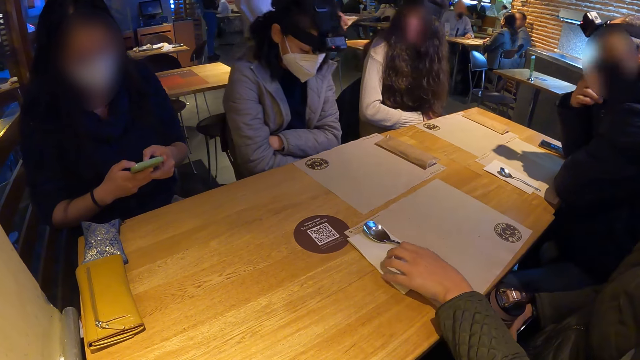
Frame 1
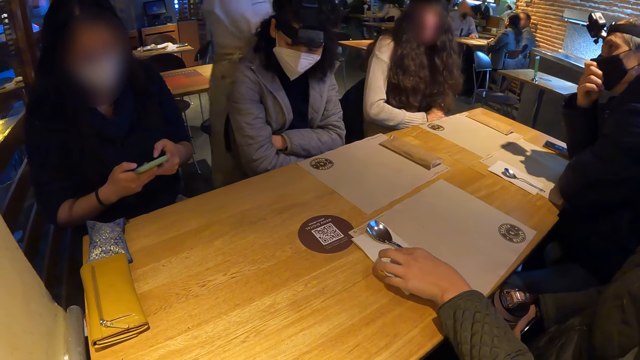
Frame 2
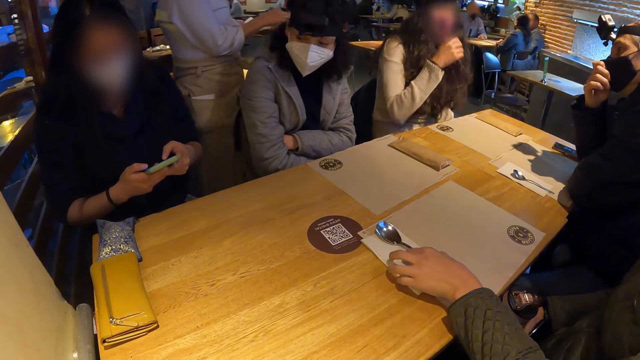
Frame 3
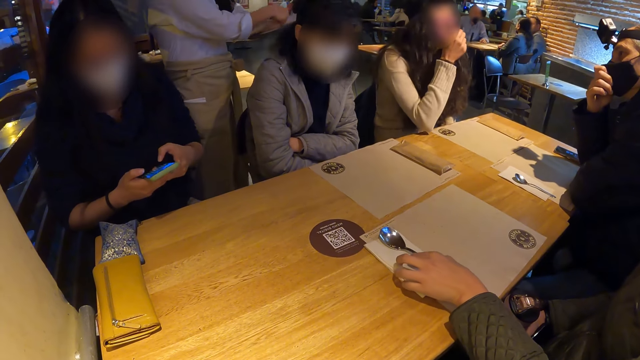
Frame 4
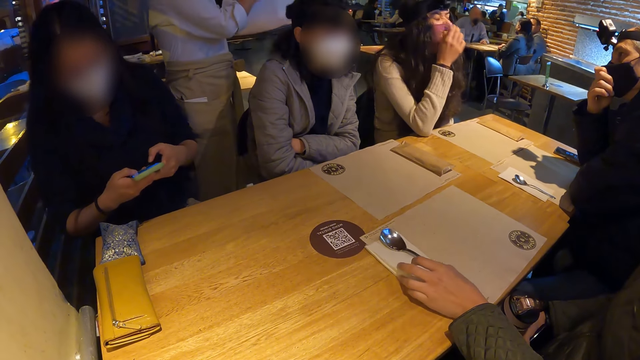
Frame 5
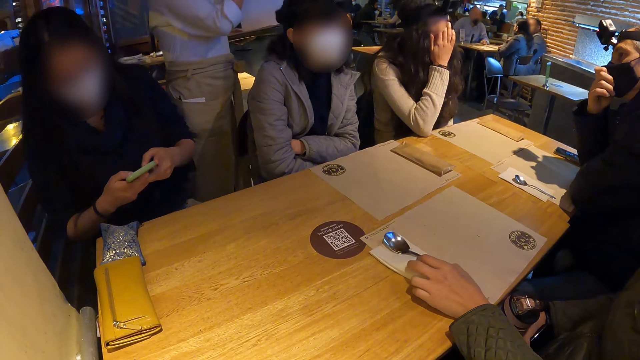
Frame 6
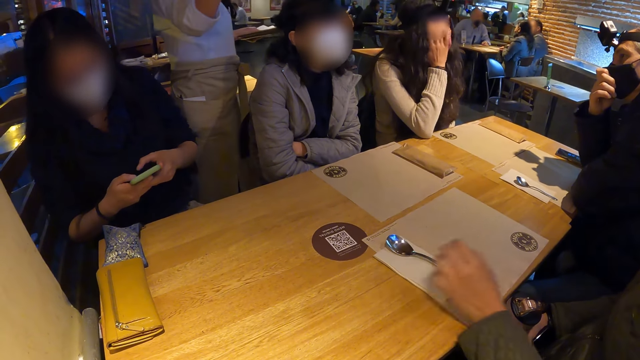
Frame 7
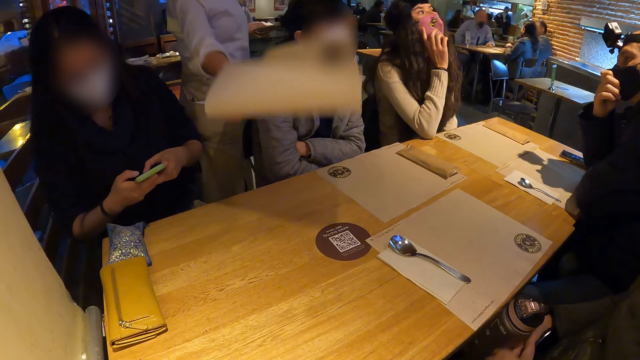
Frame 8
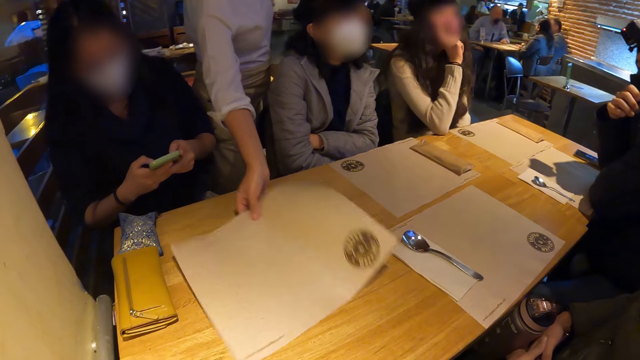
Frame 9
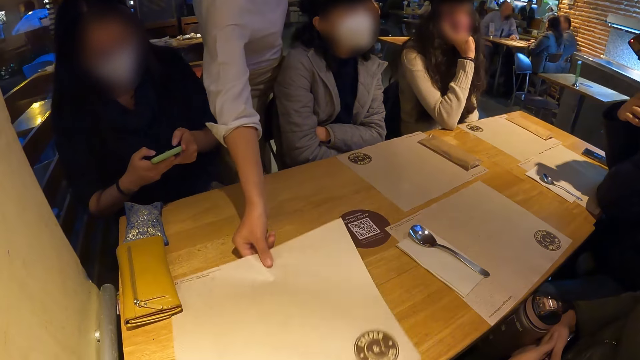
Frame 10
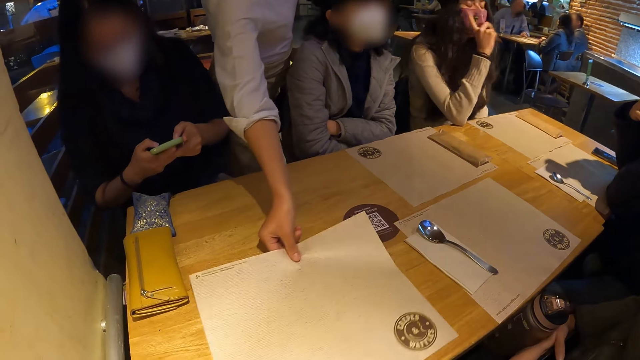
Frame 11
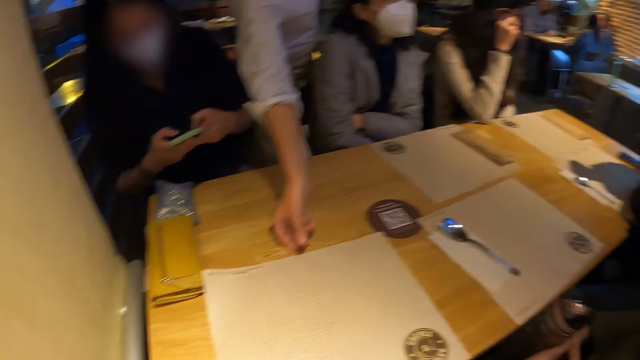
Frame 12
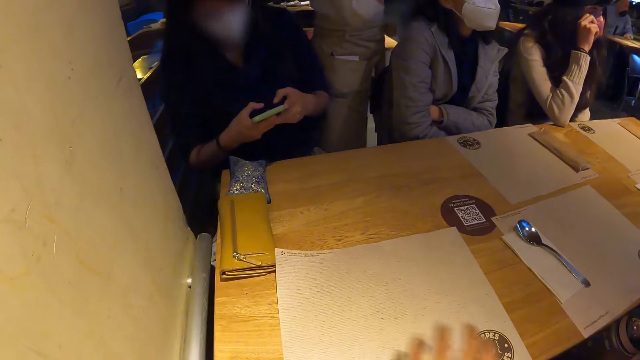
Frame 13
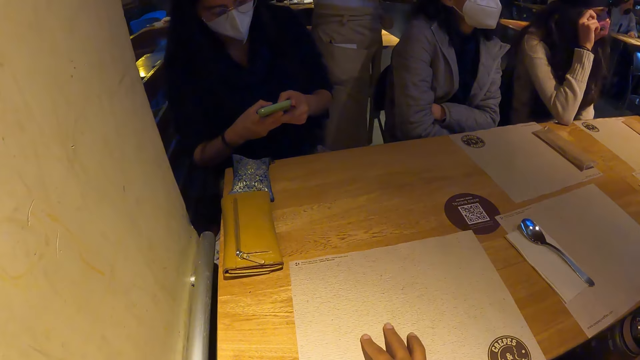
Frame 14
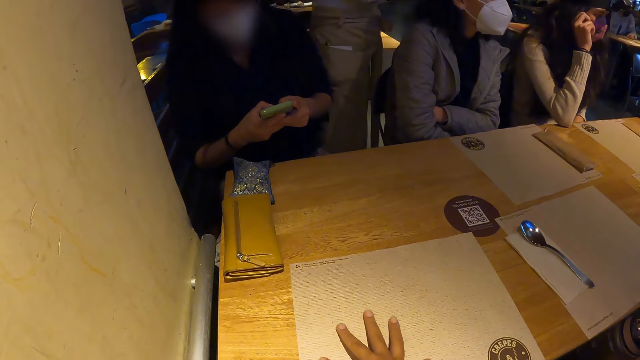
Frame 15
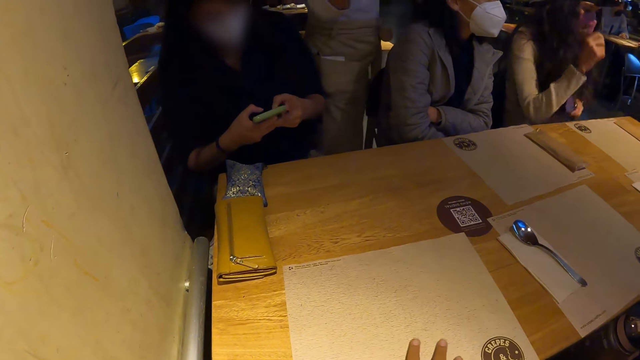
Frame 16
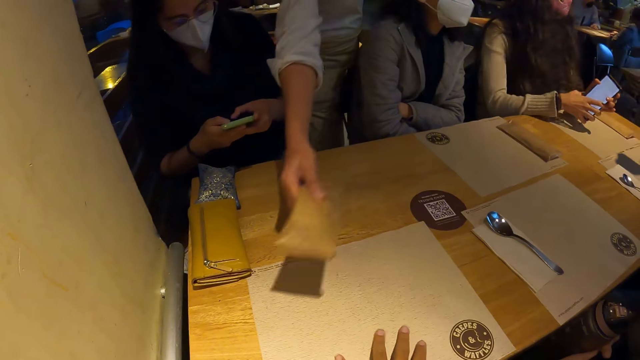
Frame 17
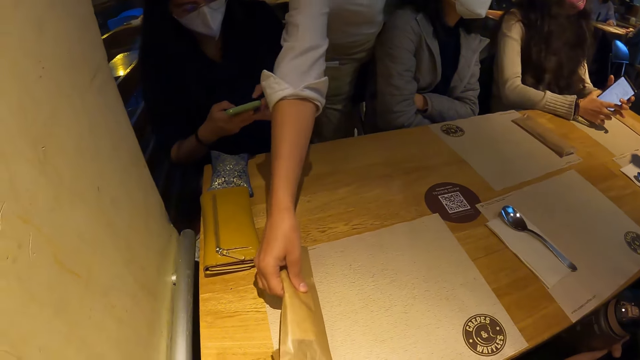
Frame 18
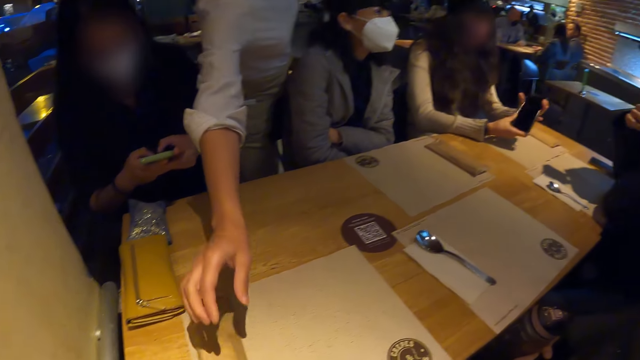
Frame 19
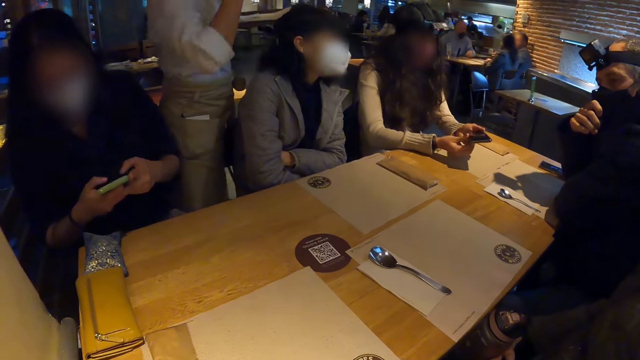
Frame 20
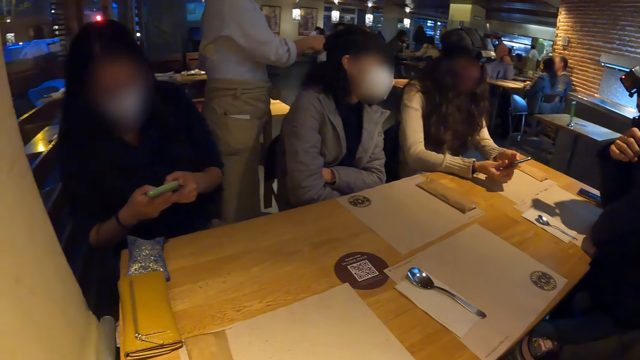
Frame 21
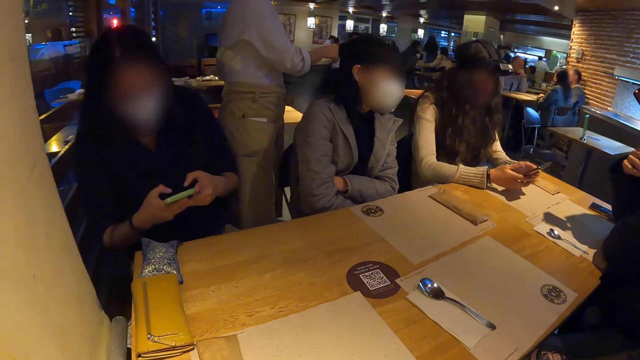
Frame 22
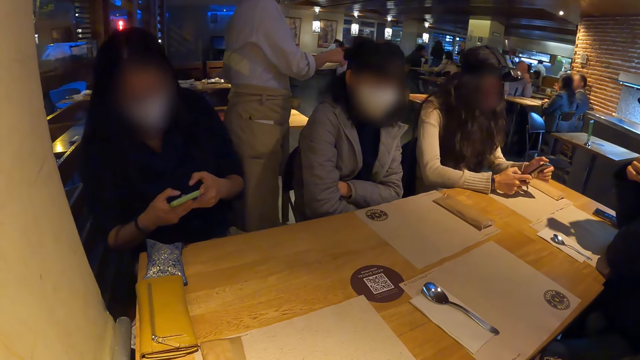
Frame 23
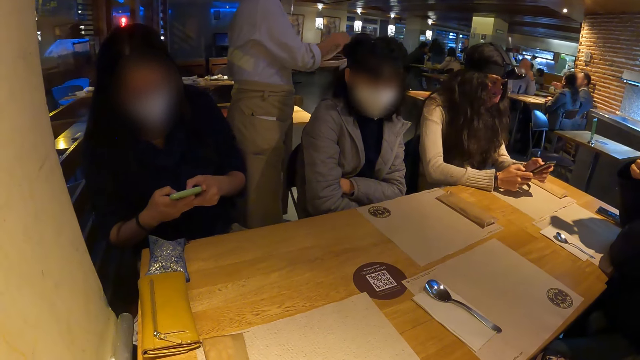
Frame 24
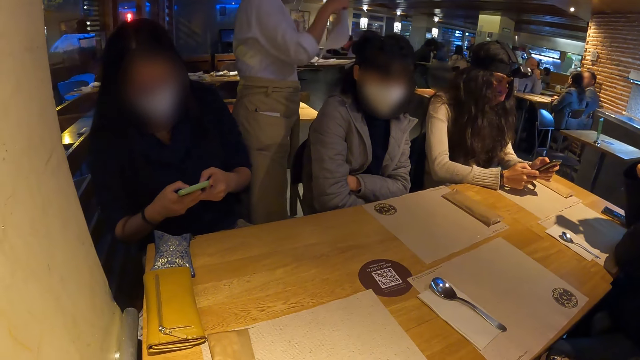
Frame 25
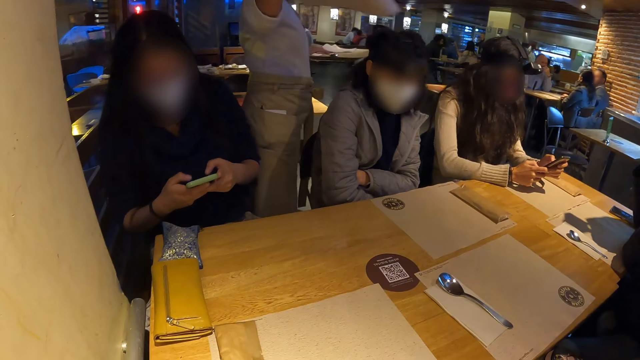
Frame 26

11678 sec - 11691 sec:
The woman touches the spoon on the serviette on the table. The waitress picks up a table mat from the tray in her left hand with her right hand. She places the table mat on the table with her right hand. The camera wearer moves the table mat with his right hand. Another woman picks up the phone from her lap with her left hand, and holds the phone with both hands. The waitress drops a brown pack on the table mat with her right hand. She picks up a table mat from the tray in her left hand with her right hand. The second woman operates the phone in her hands.

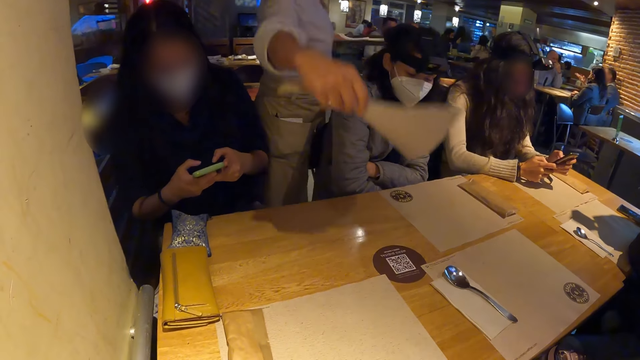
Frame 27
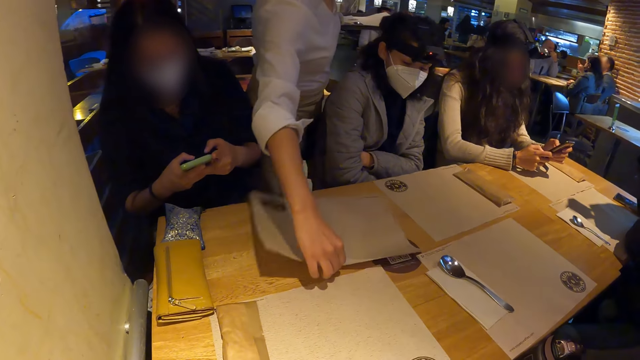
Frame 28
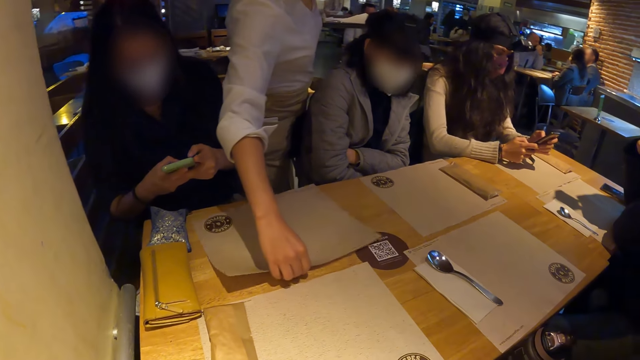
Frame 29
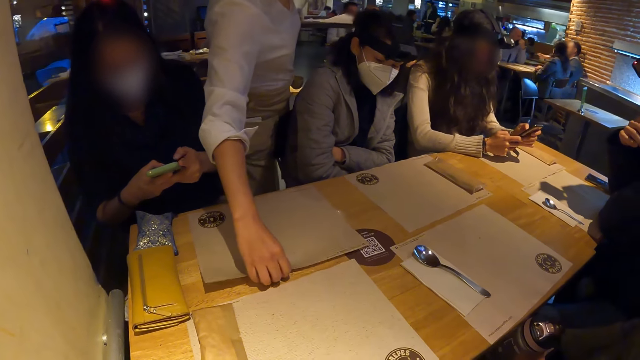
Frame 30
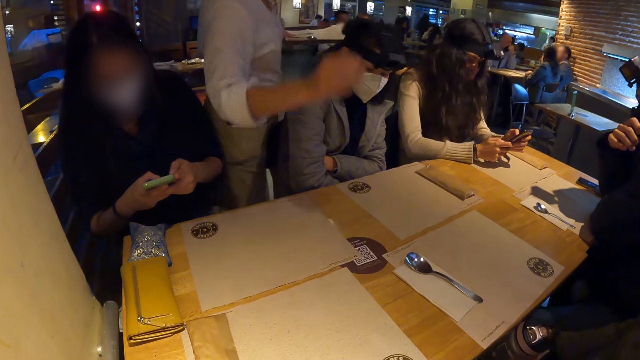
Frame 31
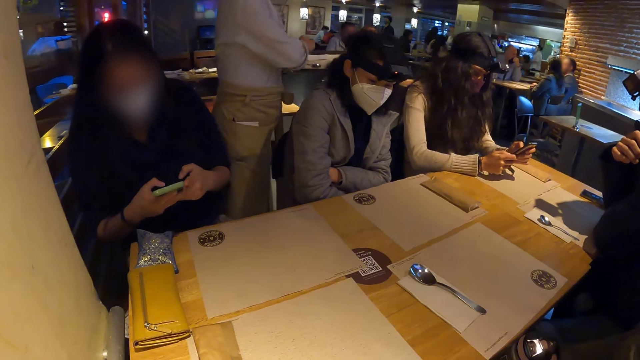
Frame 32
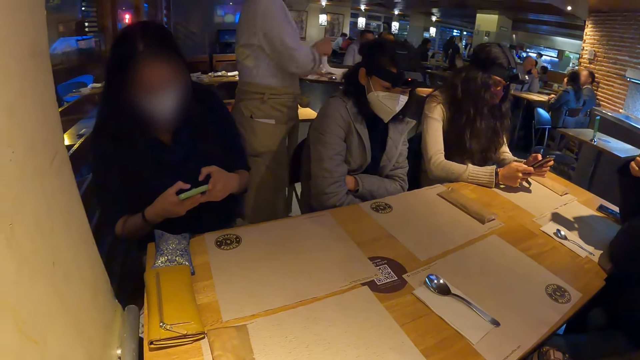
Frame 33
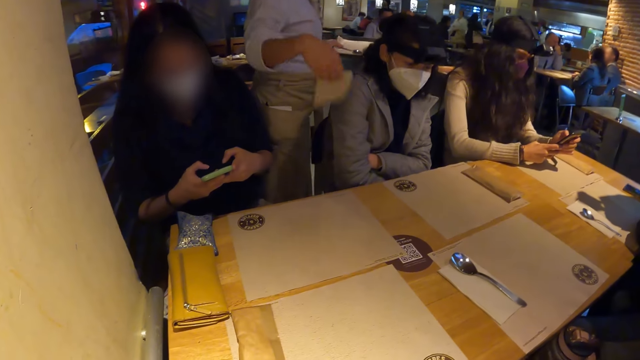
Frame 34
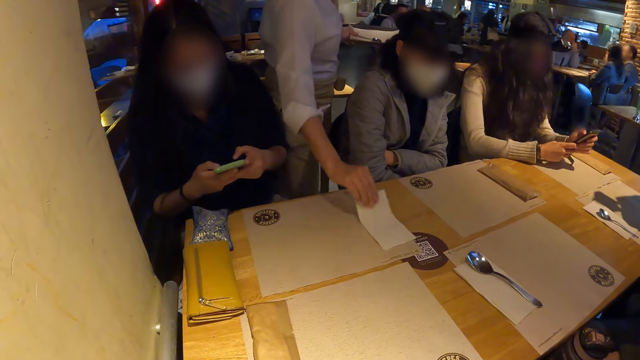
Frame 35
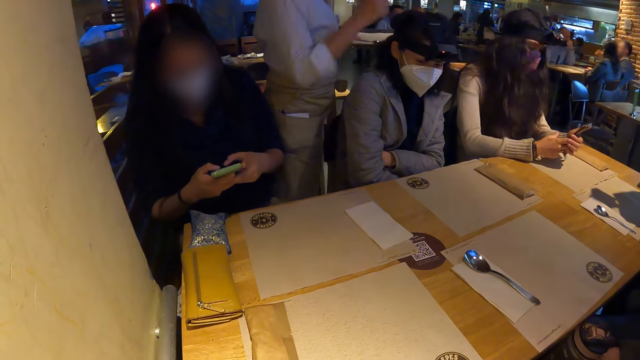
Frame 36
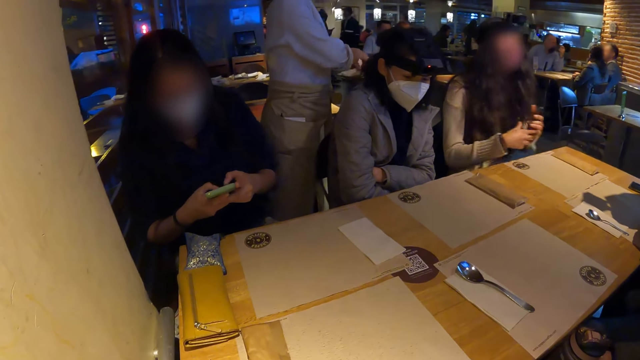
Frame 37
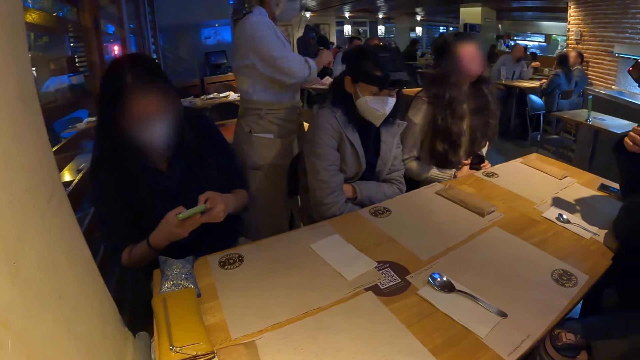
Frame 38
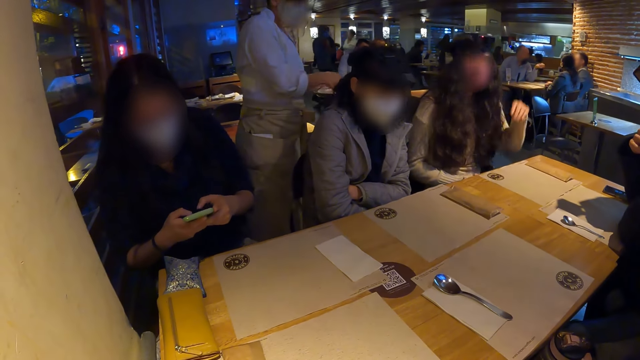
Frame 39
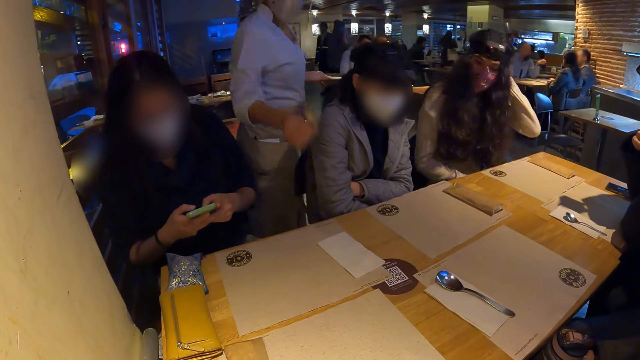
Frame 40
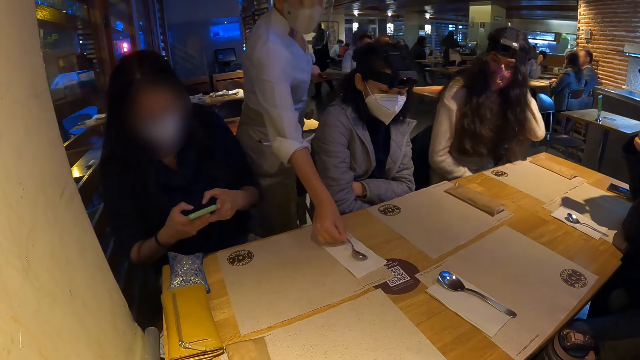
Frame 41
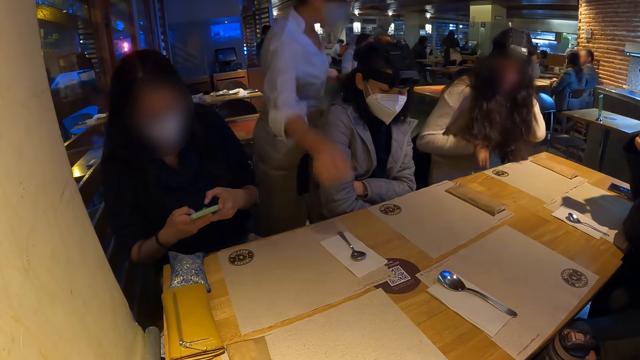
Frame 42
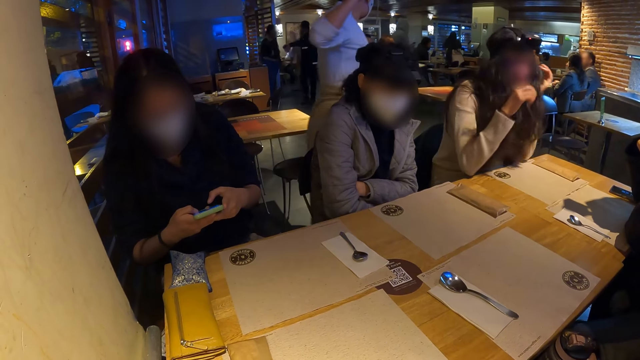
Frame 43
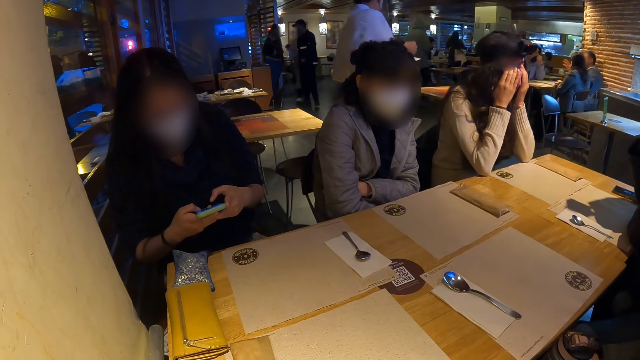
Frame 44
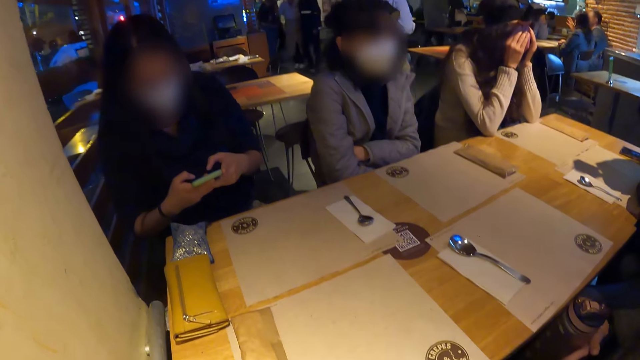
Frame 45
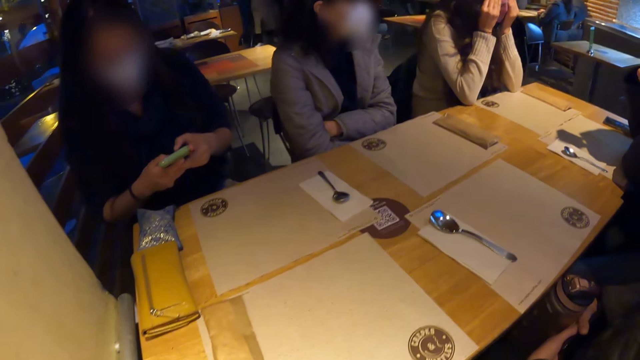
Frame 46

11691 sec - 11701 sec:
The waitress places the table mat on the table with her right hand. She picks up a serviette from the tray in her left hand with her right hand. She drops the serviette on the table mat with her right hand. She picks up a spoon from the tray in her left hand with her right hand. The woman places the phone in her hands on her lap. The waitress drops the spoon on the serviette on the table with her right hand. She walks away from the table. The woman touches her face with her hands.
